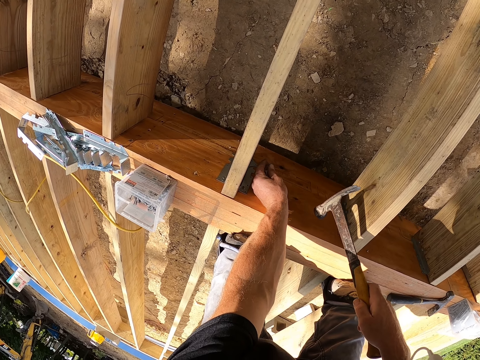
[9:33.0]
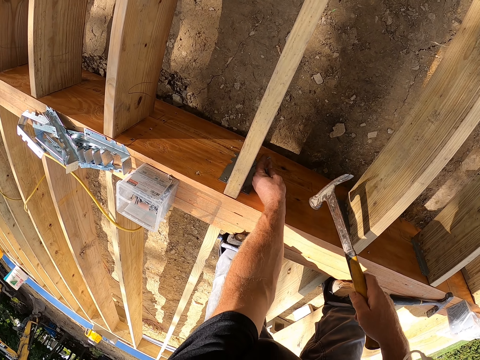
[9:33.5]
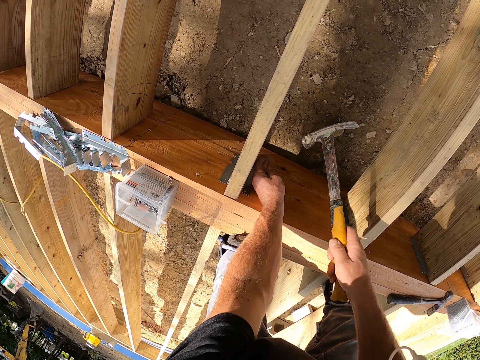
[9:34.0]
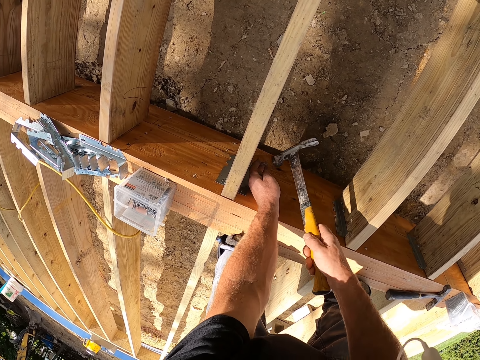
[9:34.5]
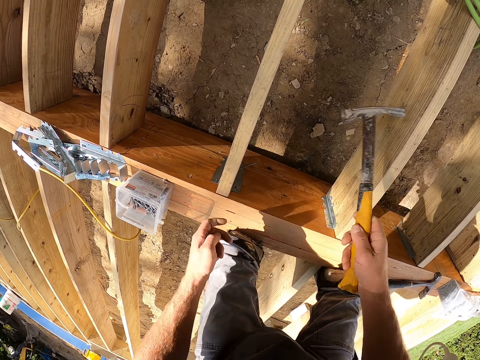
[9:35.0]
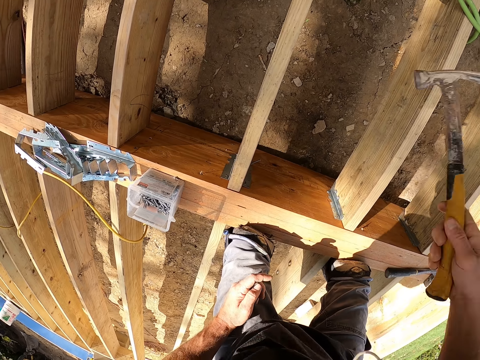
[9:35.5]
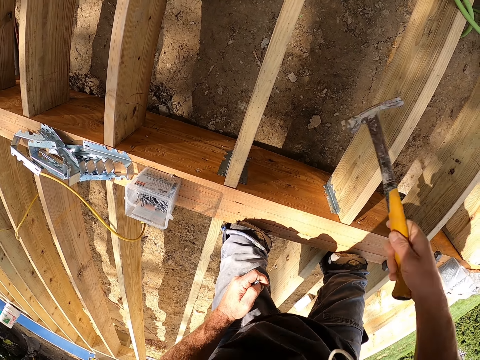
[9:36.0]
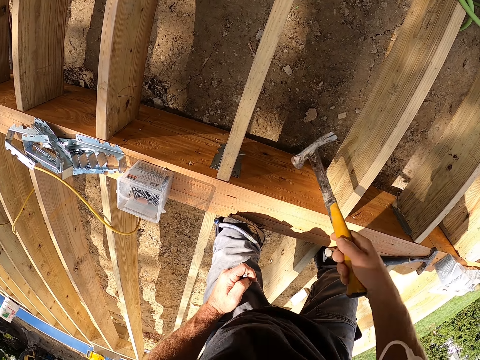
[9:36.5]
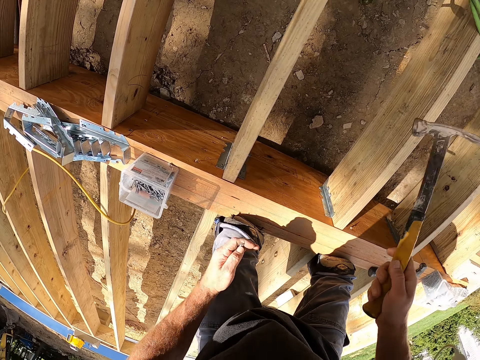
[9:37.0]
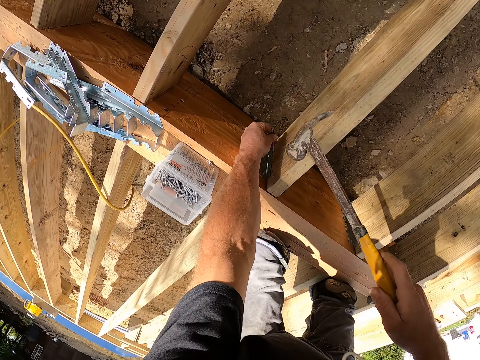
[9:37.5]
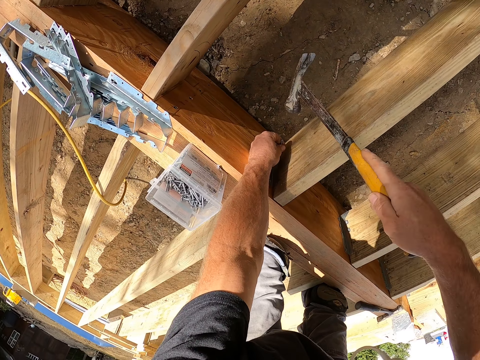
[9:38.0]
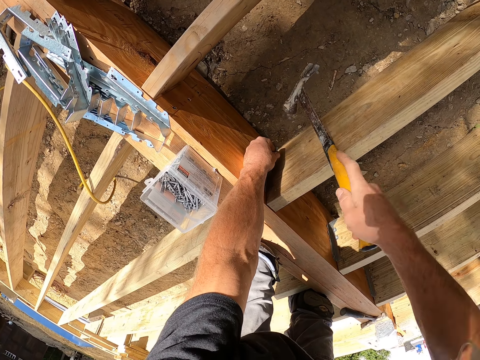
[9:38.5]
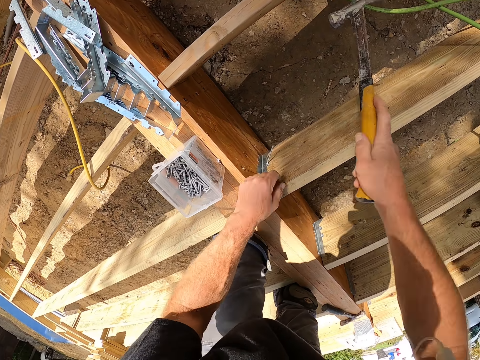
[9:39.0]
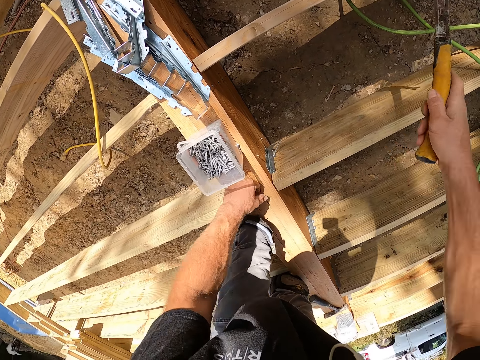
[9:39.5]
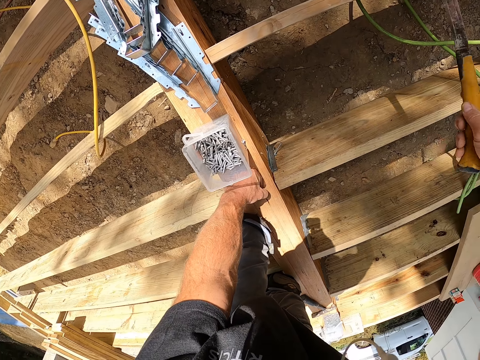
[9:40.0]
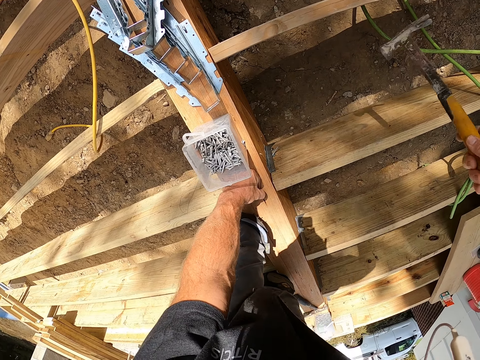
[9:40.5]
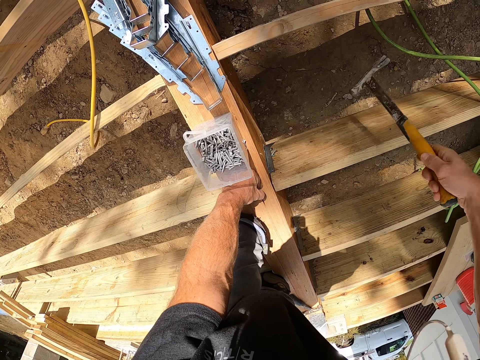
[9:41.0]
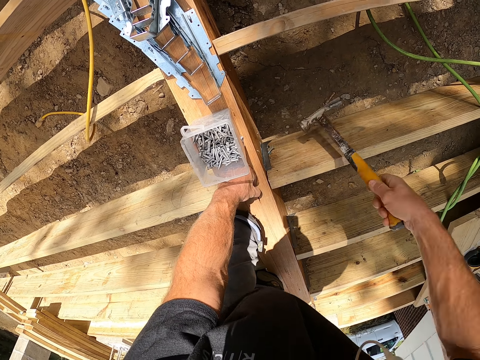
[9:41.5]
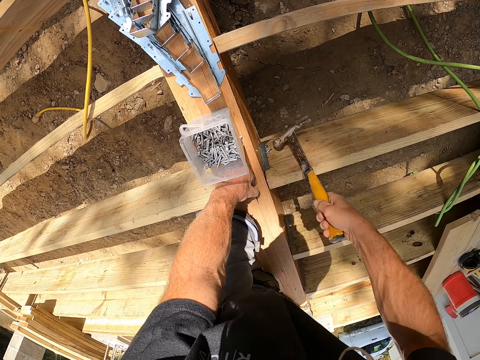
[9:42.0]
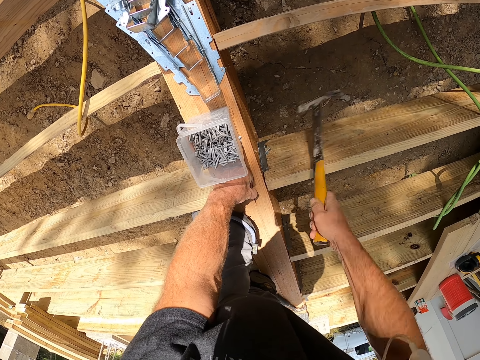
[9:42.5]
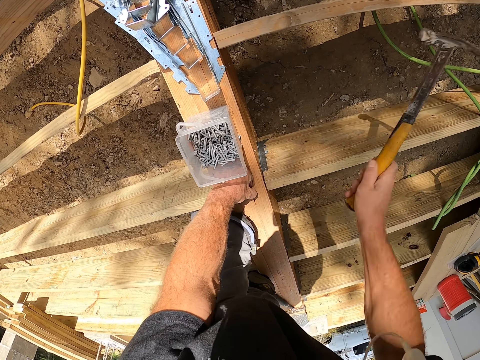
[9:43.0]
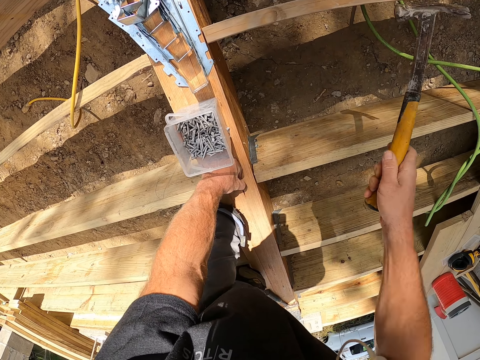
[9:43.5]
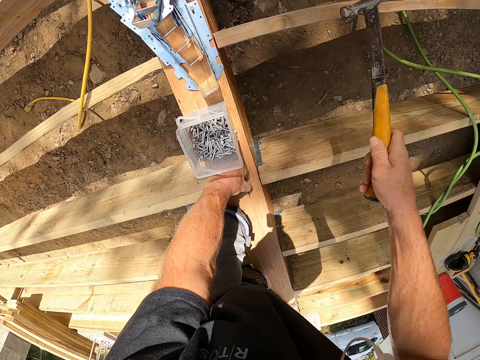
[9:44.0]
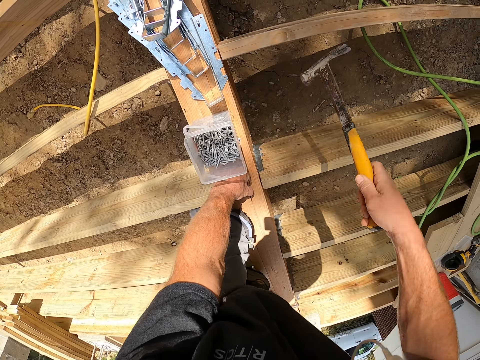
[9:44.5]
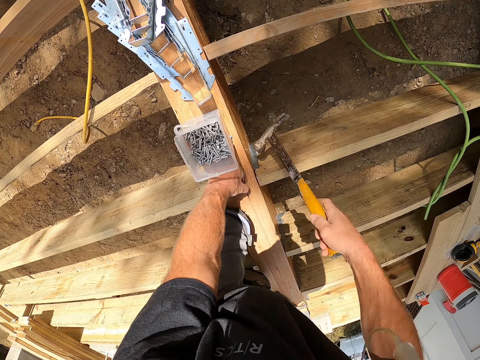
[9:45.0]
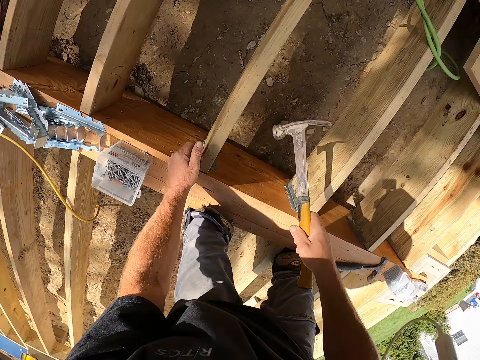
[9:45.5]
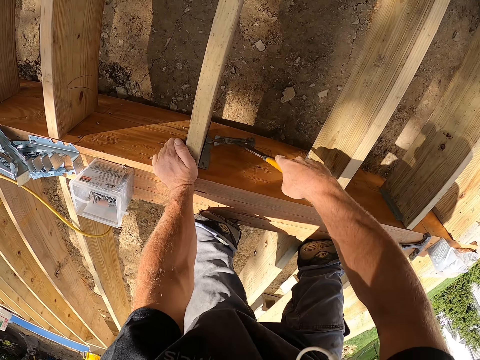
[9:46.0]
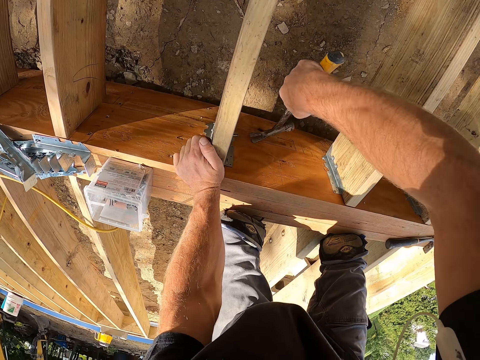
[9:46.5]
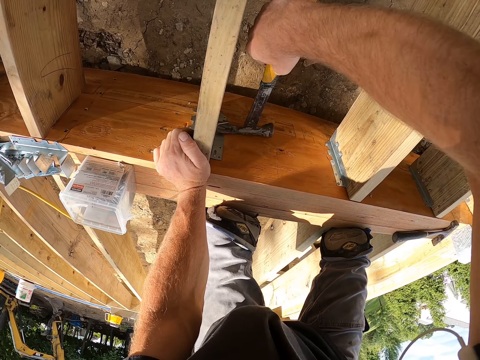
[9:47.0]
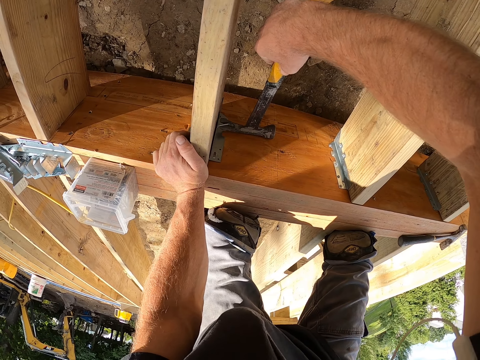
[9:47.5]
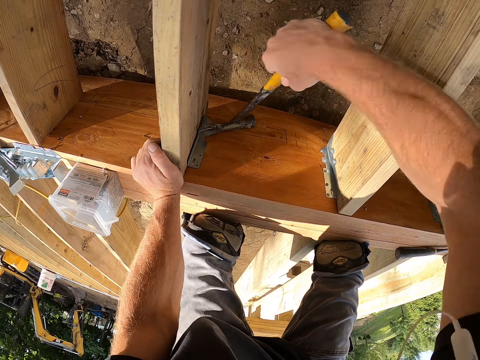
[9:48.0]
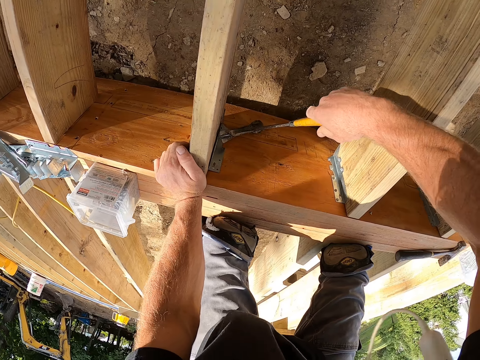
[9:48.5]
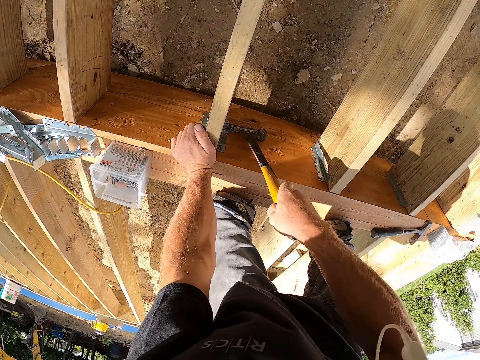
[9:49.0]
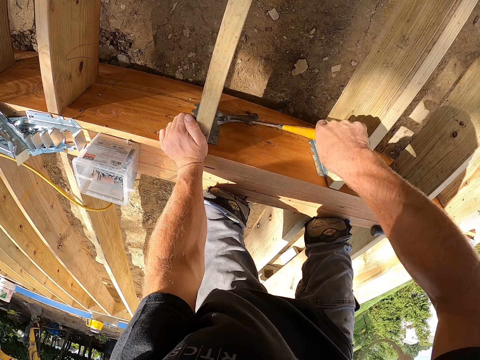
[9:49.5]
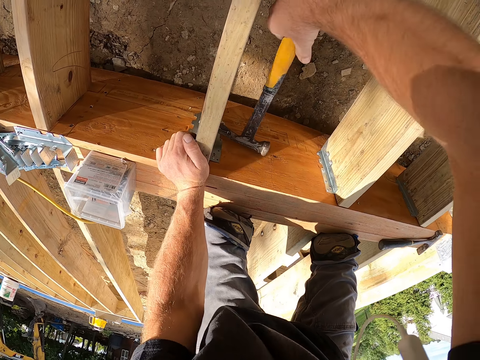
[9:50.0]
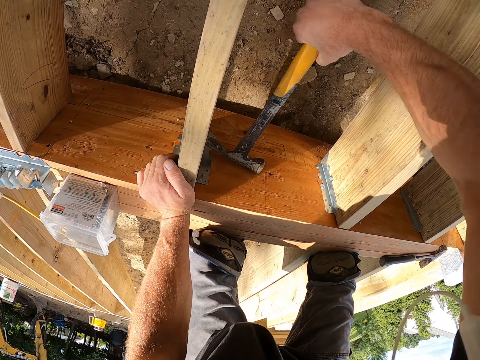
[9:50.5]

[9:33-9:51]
The camera wearer puts the nail on the support clip. He hammers the nail on the hinge with a claw hammer. He pulls his hand off the nail. He holds his thigh. He hammers the nail with the claw hammer. He pulls his hand off the thigh. He puts the nail on the support clip. He hammers the nail with the claw hammer. He pulls his hand off the nail. He hammers the nail with the claw hammer. He supports his hand on the wood plank. He hammers the nail with the claw hammer. He pulls the claw hammer off the nail. He pulls the nail on the timber with the claw hammer.

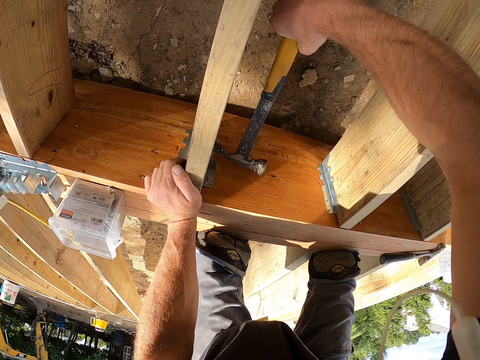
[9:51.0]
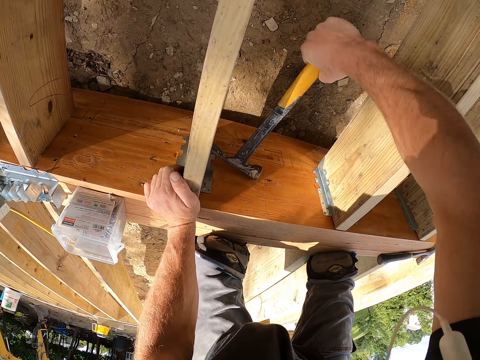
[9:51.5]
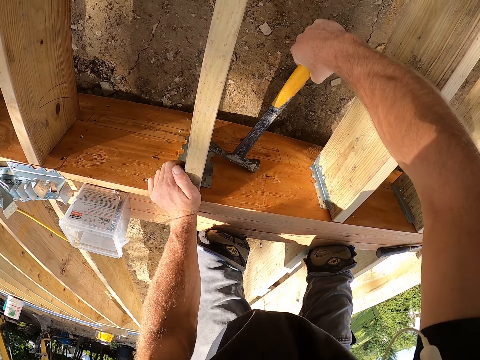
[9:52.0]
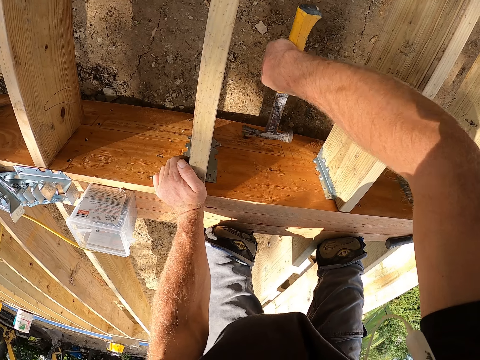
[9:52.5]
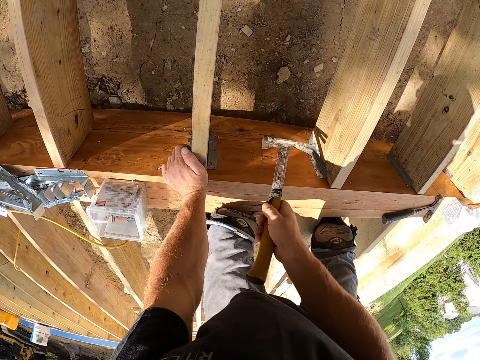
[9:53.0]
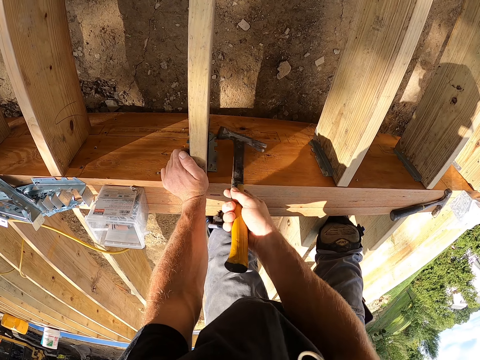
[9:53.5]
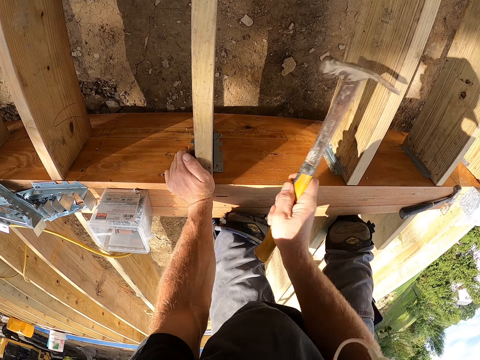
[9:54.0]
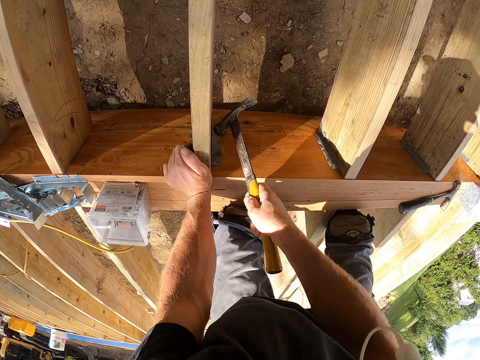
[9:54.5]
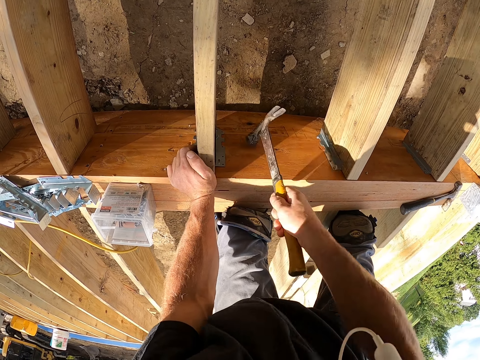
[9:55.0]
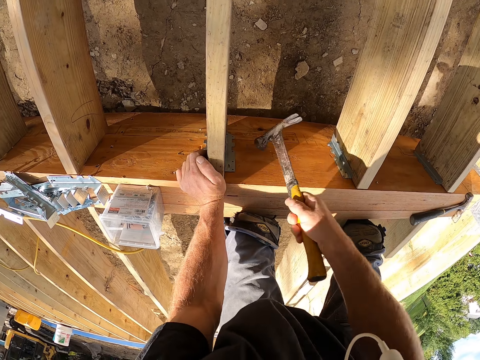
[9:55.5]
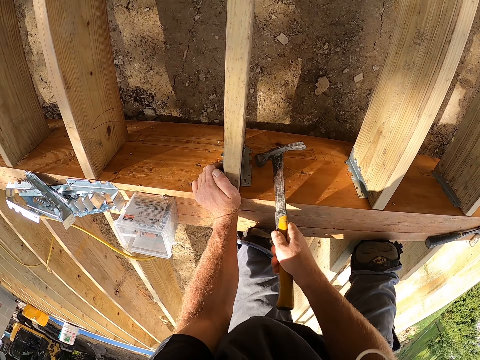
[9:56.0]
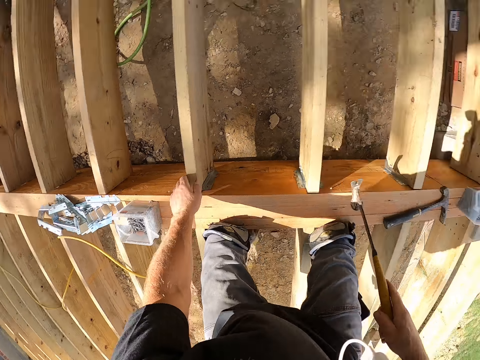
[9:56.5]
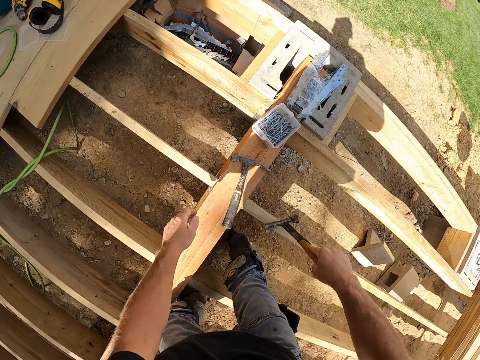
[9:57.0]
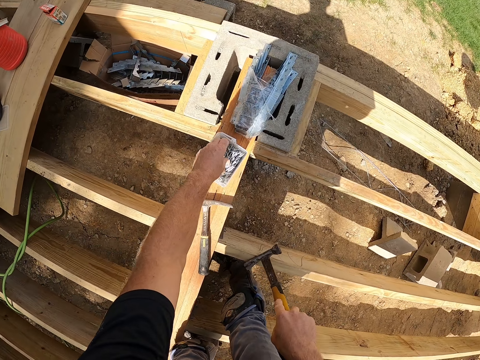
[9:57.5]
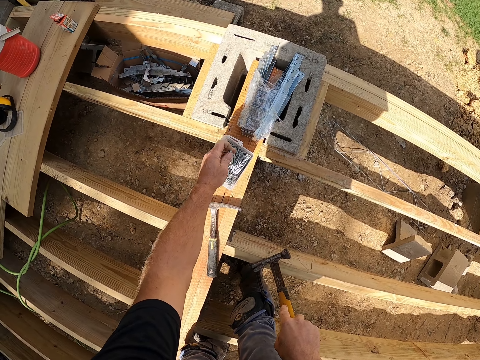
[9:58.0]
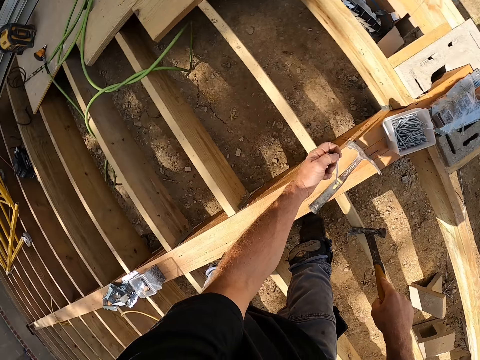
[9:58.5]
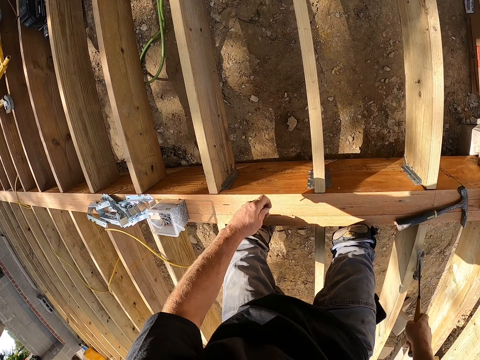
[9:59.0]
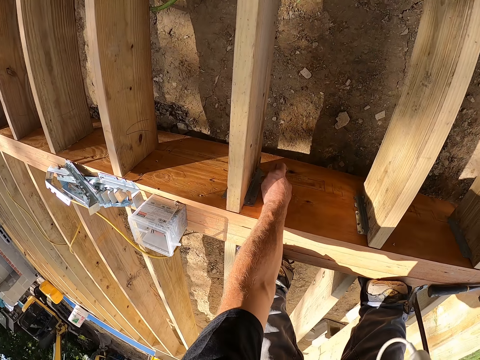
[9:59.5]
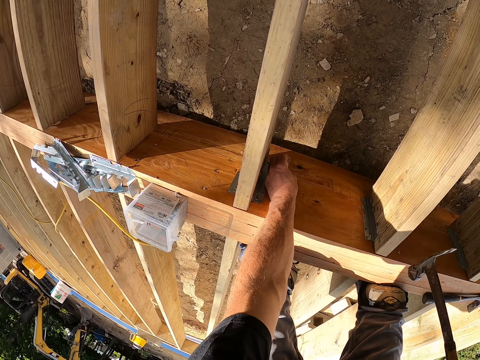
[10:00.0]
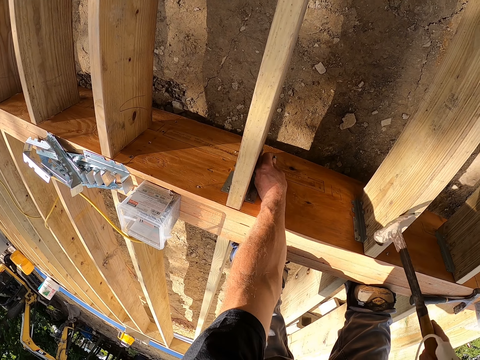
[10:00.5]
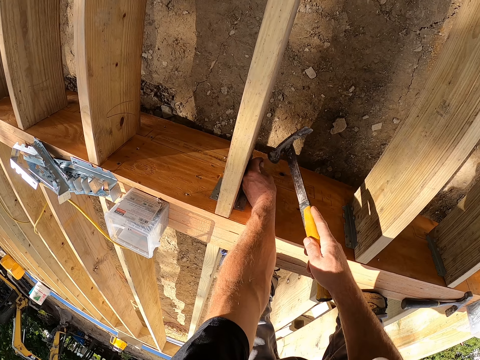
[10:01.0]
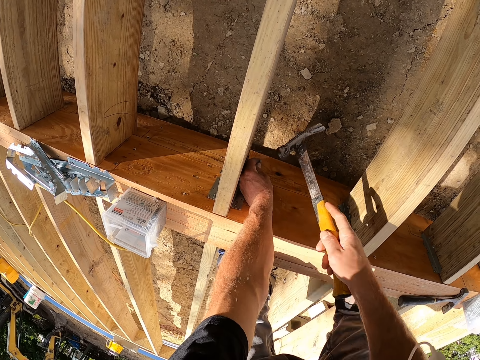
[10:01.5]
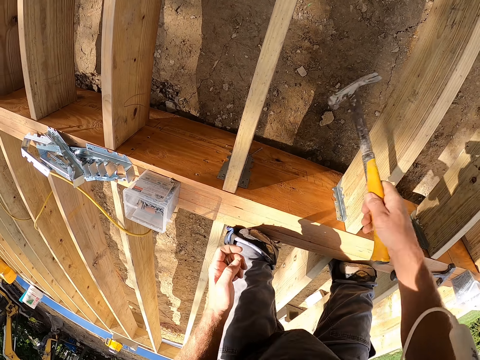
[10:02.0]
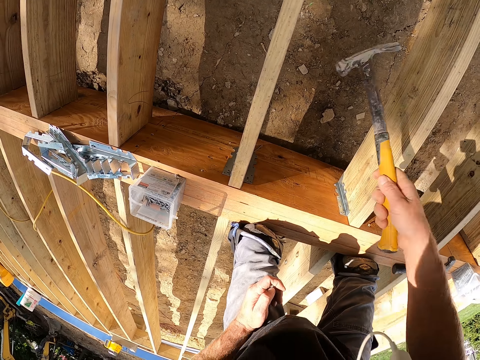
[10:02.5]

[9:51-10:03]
The camera wearer hammers the nail on the hinge with a claw hammer. He pulls his hand off the wood plank and pulls the claw hammer off the nail. He picks up nails from a container. He puts the nail on the support clip. He hammers the nail on the hinge with the claw hammer. He pulls his hand off the nail. He holds his thigh. He hammers the nail with the claw hammer.
